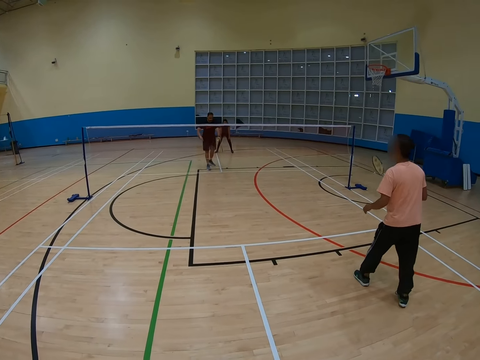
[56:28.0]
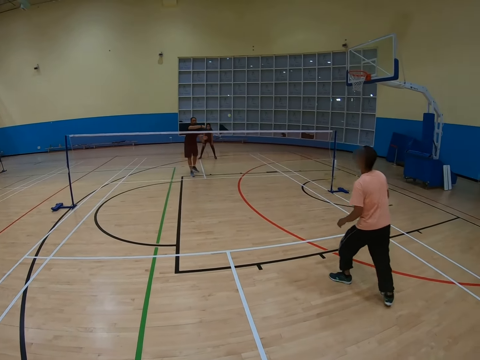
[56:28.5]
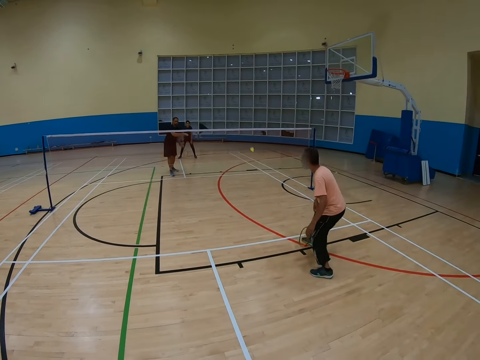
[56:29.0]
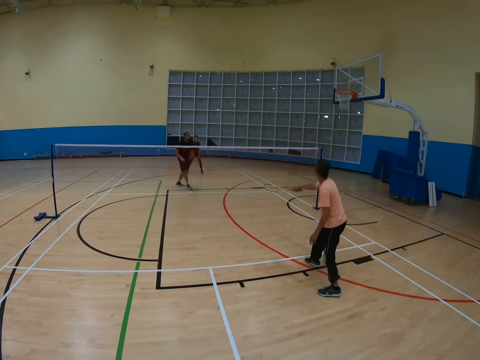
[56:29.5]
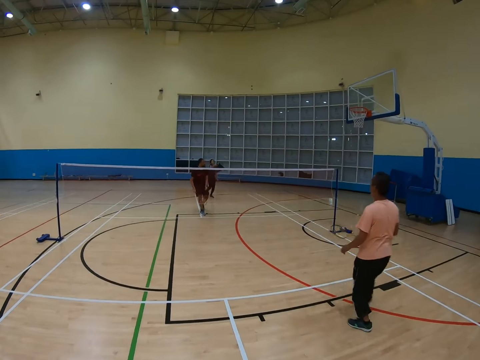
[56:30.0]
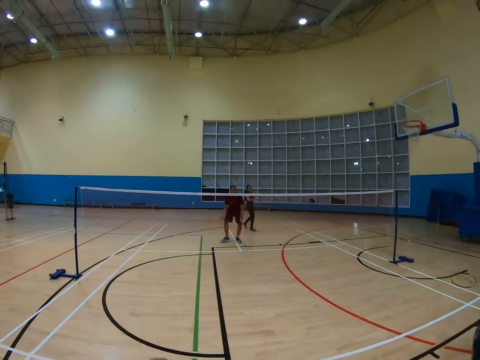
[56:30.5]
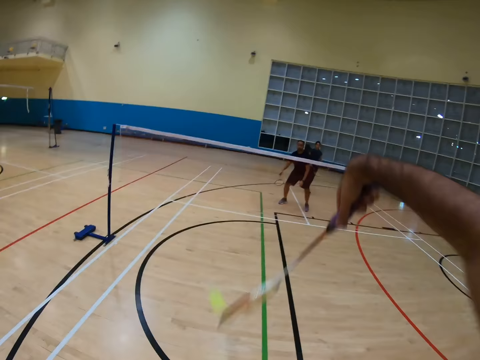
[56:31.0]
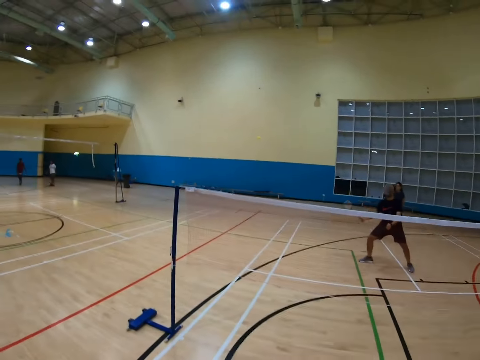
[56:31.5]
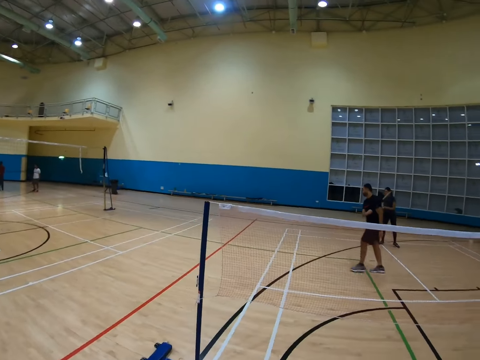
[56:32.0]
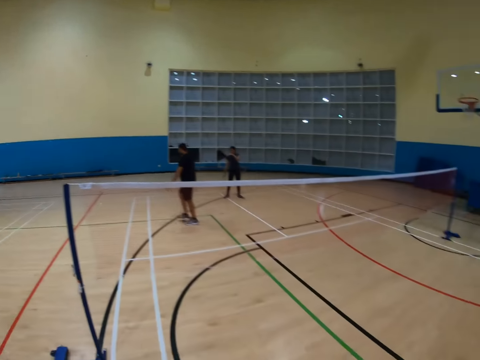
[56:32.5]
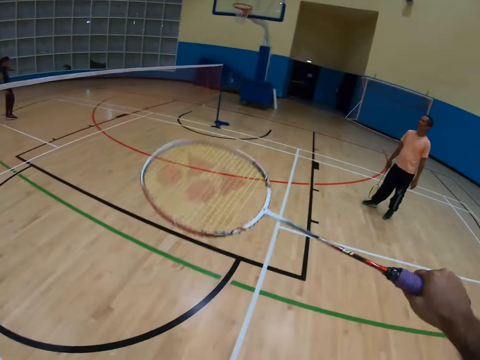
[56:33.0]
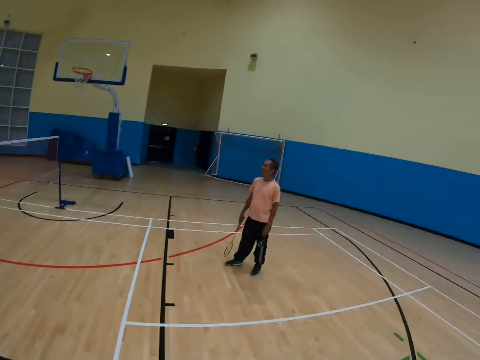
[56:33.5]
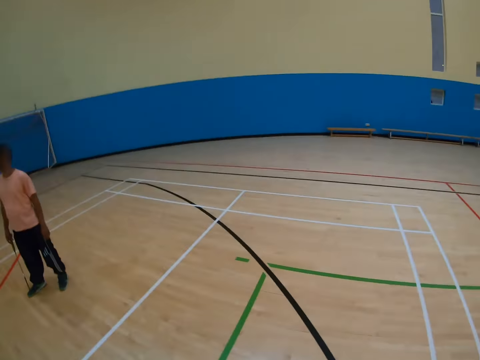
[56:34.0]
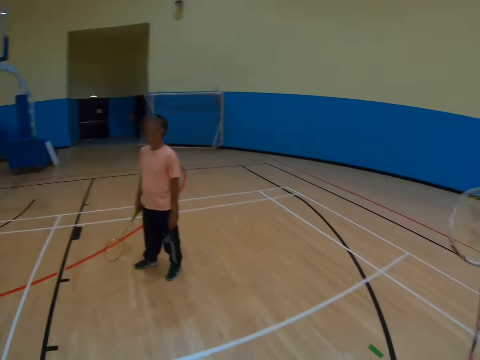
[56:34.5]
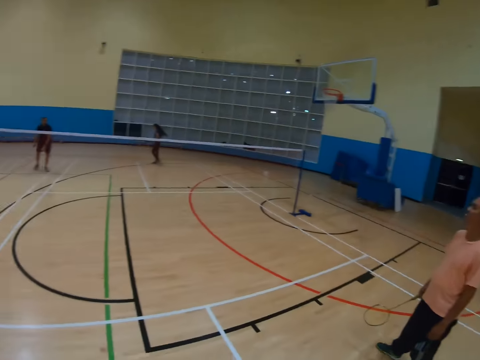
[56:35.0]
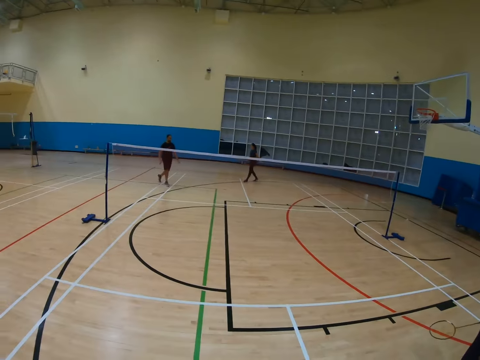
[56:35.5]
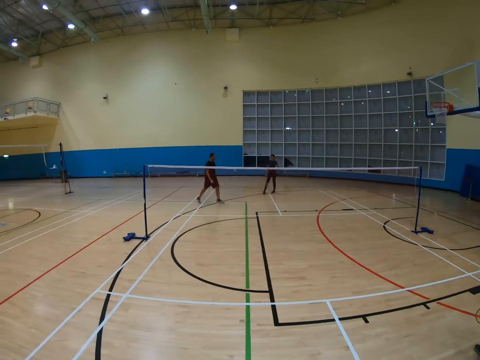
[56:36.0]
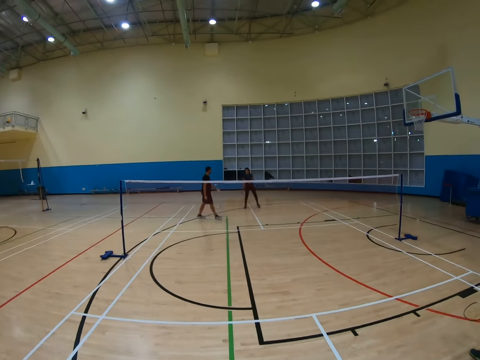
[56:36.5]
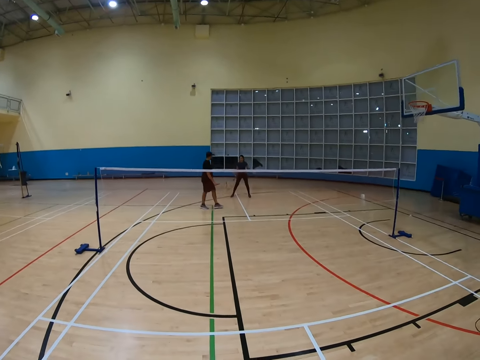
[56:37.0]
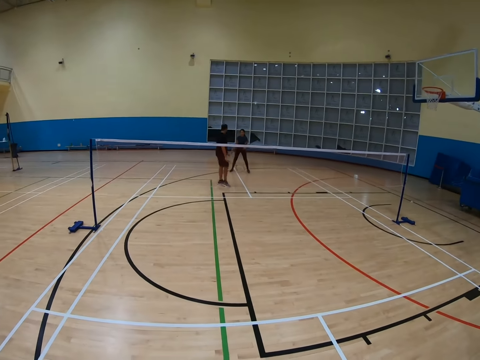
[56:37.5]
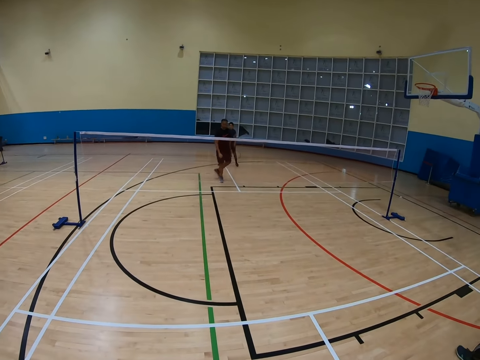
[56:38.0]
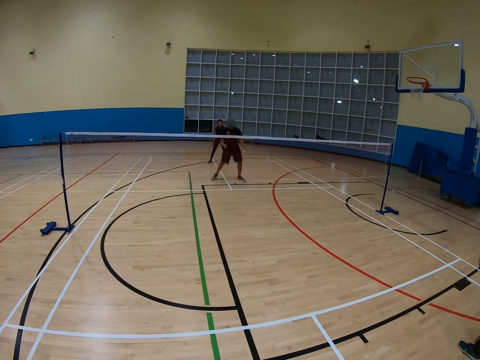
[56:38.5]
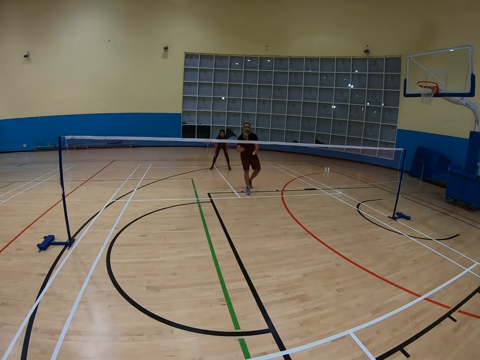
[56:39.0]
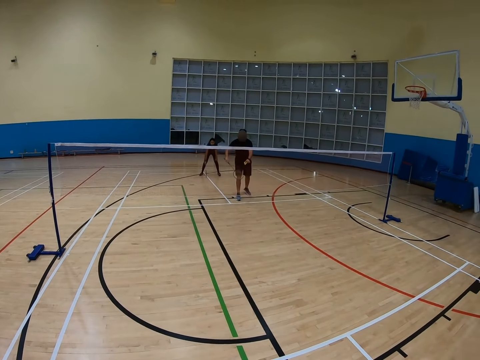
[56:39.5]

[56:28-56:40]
A man hits a shuttlecock with a racket. Another man hits the shuttlecock with a racket. A third man hits the shuttlecock with a racket. The camera wearer holds a racket. They turn around, walk around and turn around. The first man walks around. The first man holds the shuttlecock.

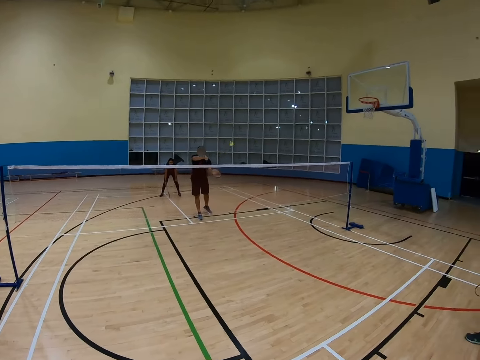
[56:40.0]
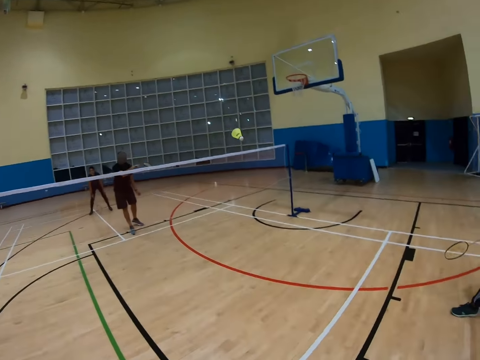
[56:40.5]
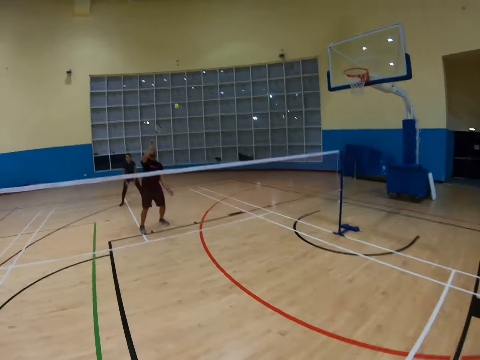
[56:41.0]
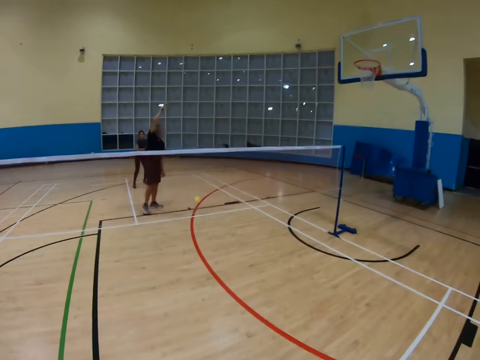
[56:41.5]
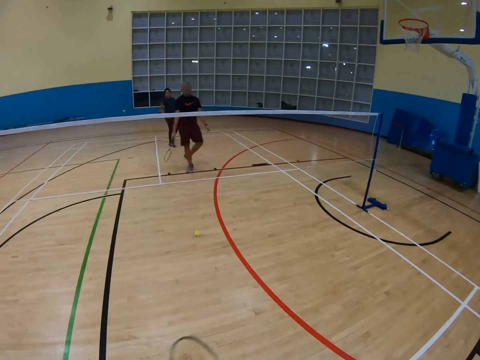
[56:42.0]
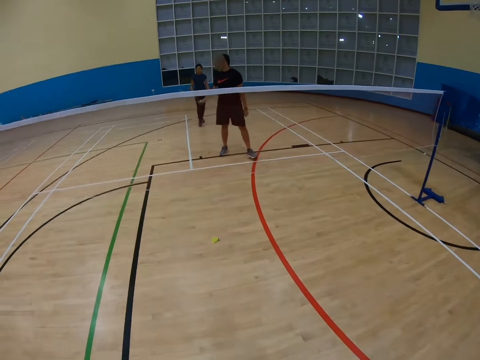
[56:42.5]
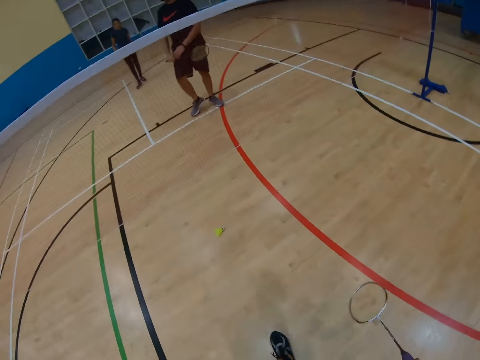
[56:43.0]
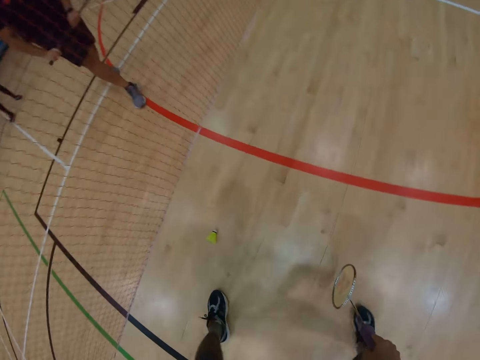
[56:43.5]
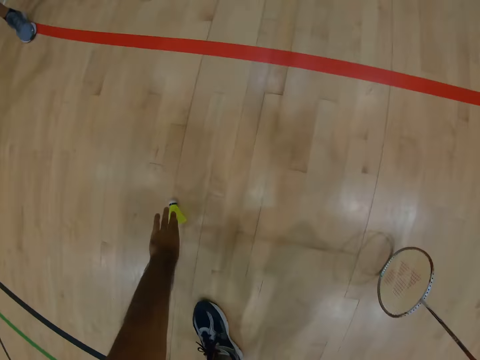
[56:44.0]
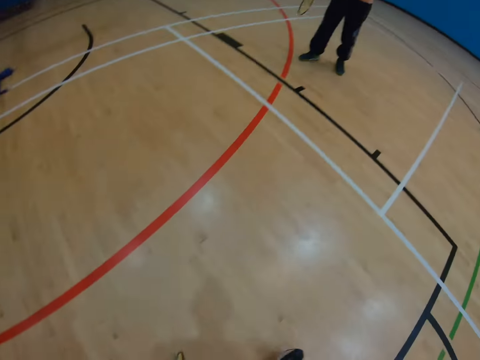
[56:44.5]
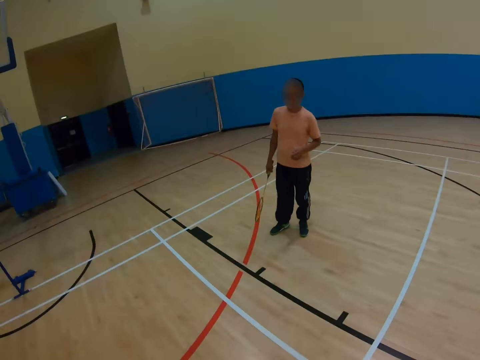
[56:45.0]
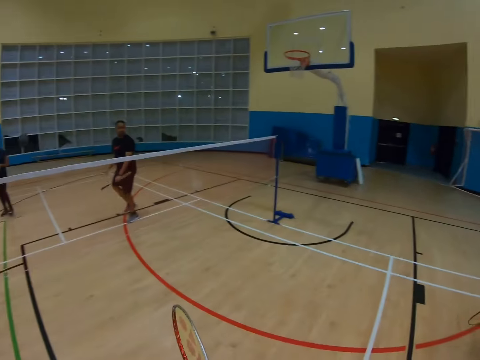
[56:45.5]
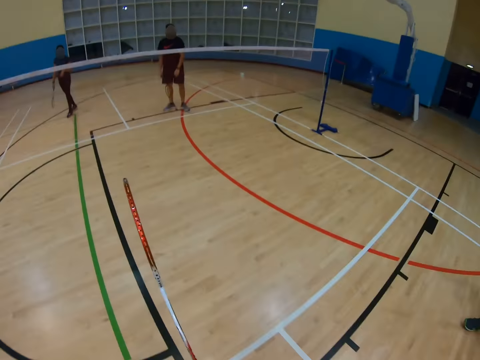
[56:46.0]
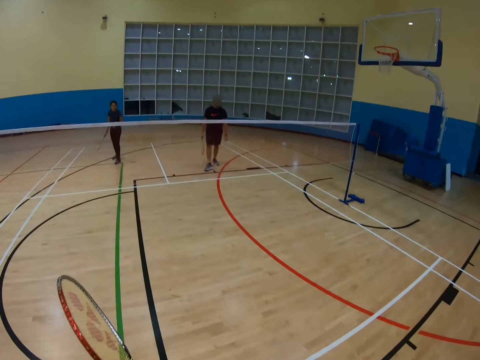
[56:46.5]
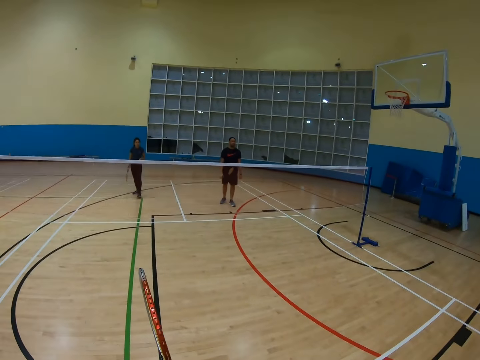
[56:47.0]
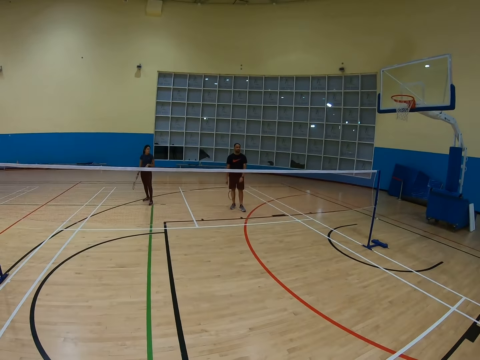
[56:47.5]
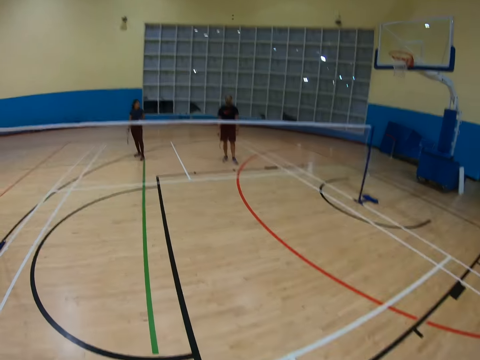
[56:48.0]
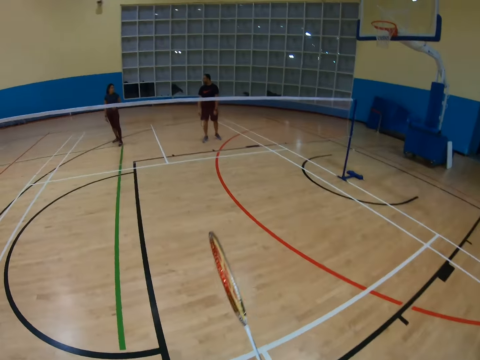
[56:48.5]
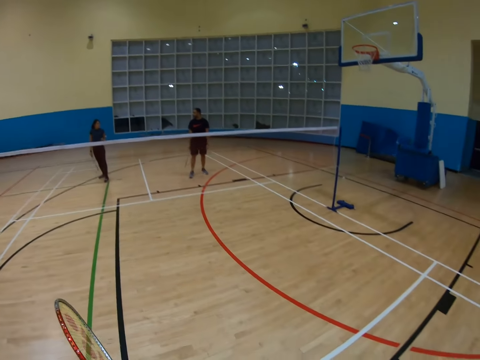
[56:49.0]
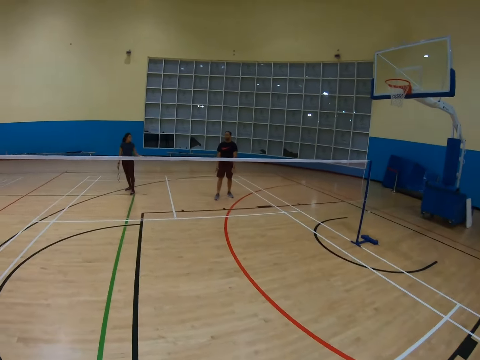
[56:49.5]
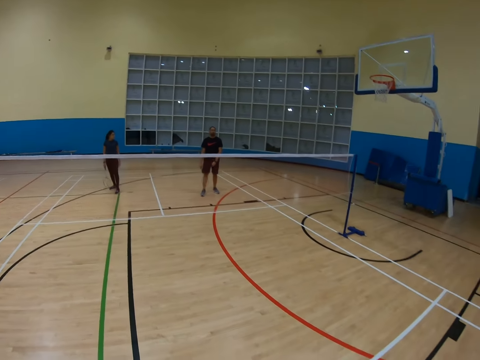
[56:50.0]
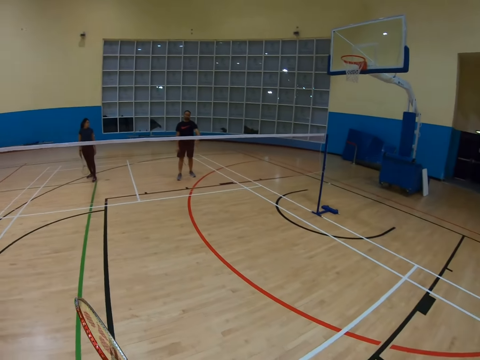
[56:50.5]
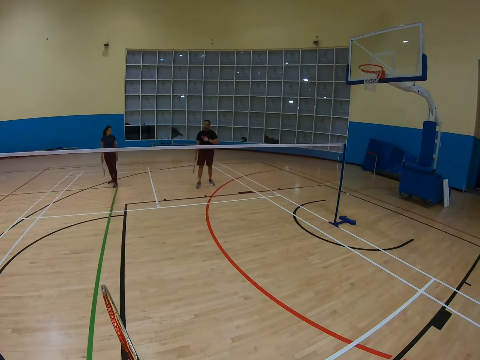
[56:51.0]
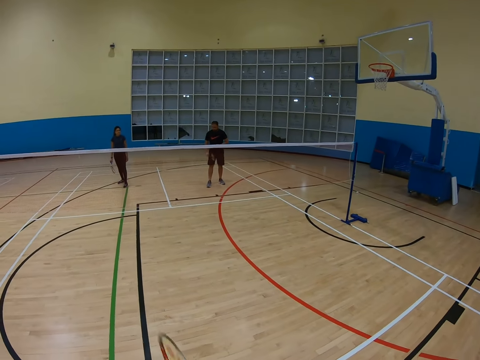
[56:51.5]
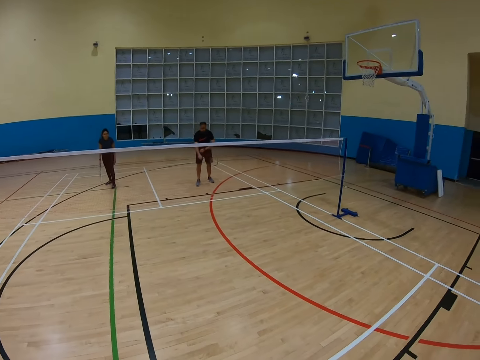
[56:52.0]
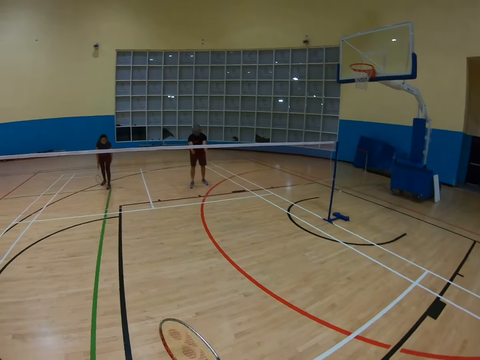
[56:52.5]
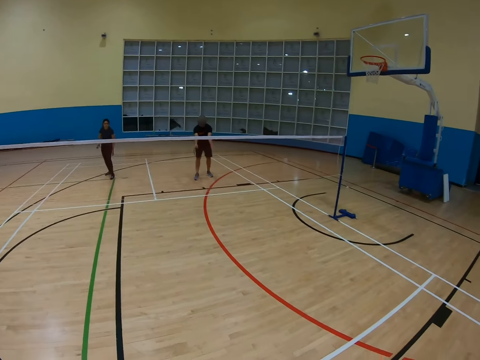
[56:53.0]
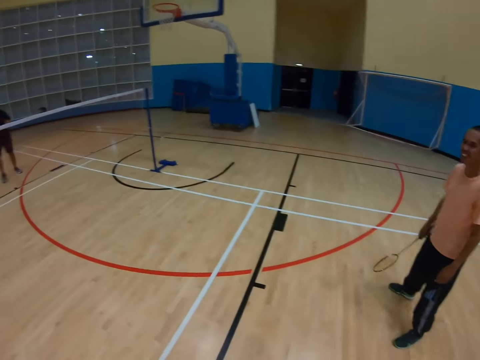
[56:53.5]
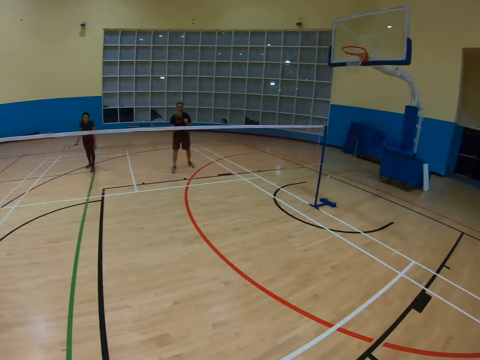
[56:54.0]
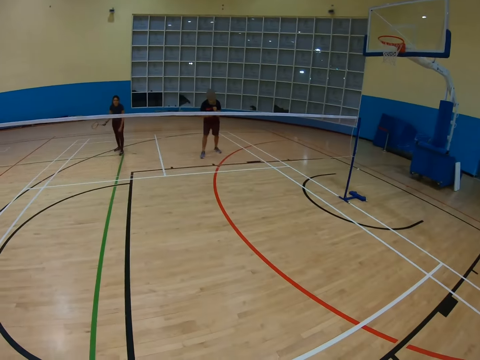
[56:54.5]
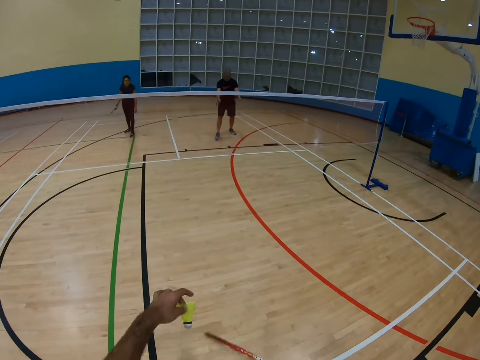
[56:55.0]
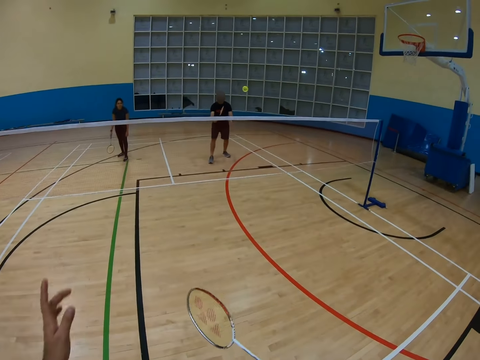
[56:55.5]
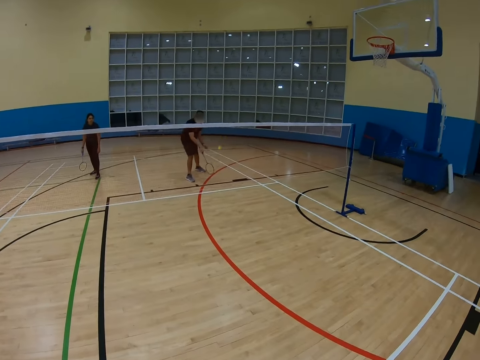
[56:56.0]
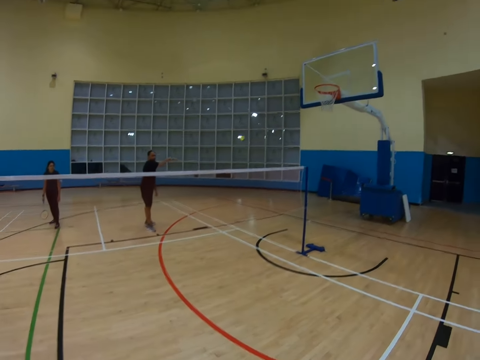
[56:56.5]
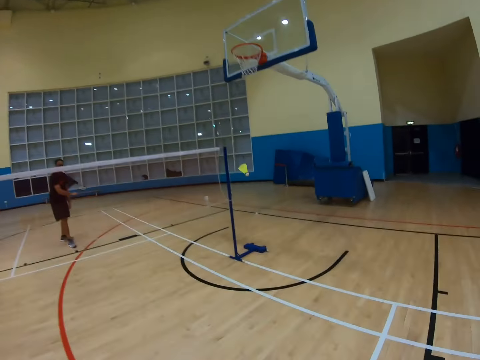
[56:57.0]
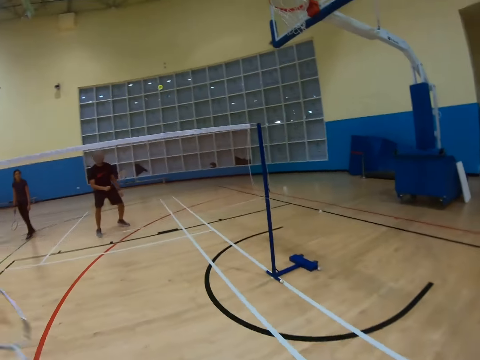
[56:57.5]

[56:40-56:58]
A man hits a shuttlecock with a racket. The man holds the racket. The camera wearer walks around, bends down and turns around. Another man holds a racket. The camera wearer turns around. They hold a racket. They turn around. A third man holds a racket. The camera wearer hits the shuttlecock with the racket. The first man hits the shuttlecock with the racket.
